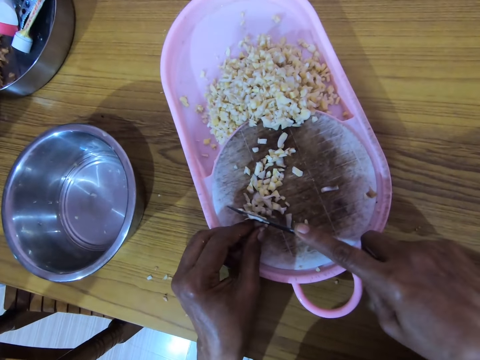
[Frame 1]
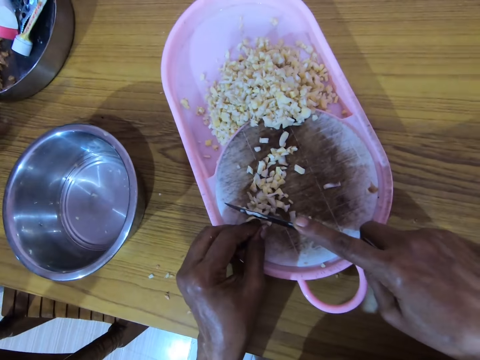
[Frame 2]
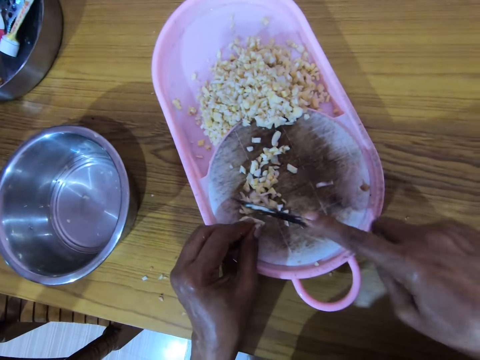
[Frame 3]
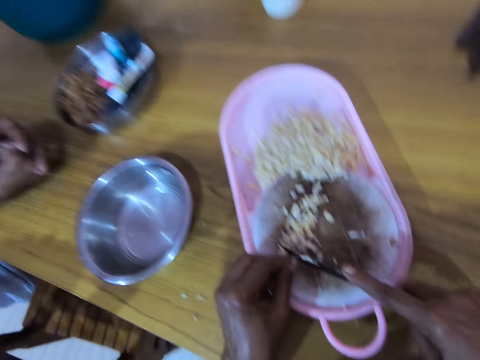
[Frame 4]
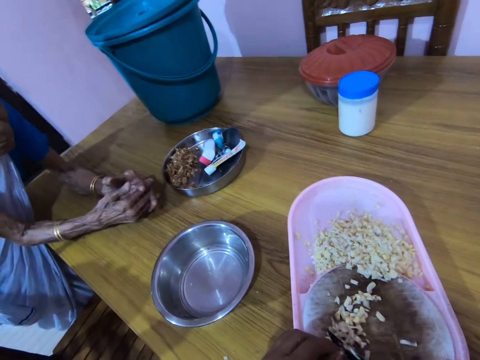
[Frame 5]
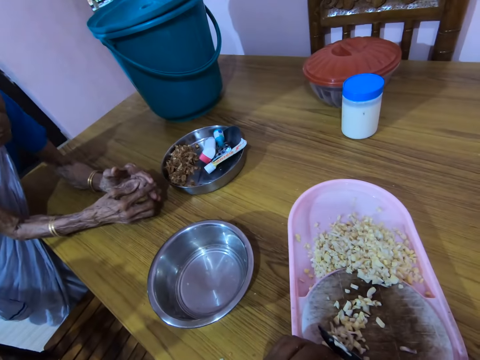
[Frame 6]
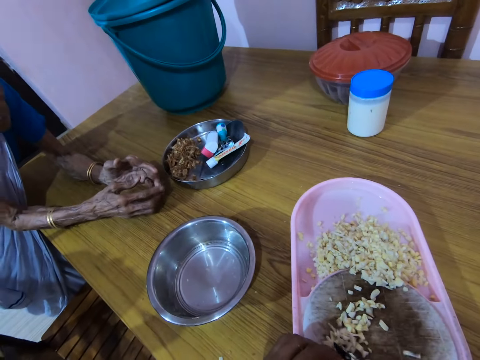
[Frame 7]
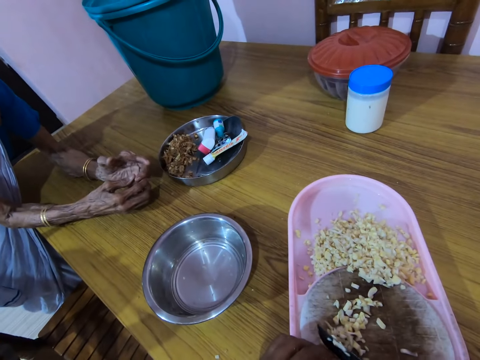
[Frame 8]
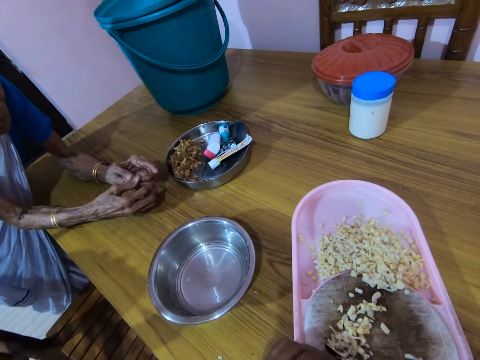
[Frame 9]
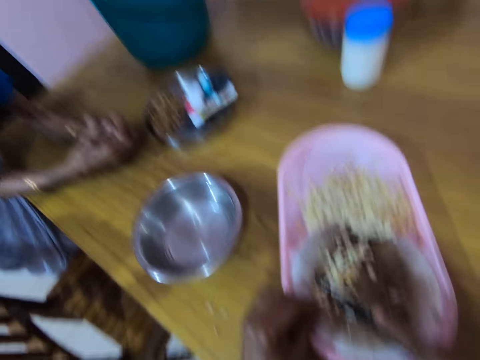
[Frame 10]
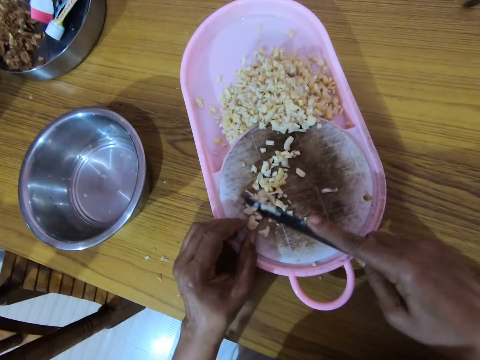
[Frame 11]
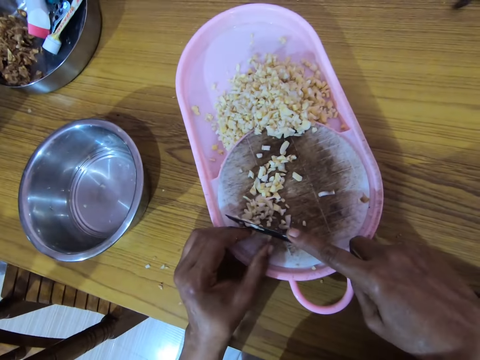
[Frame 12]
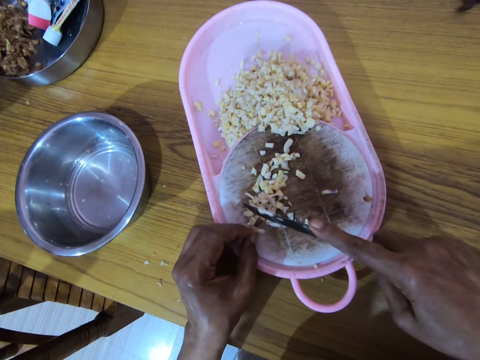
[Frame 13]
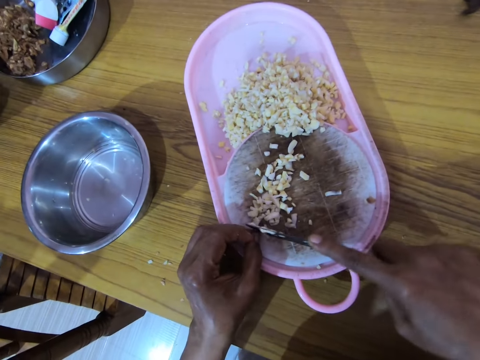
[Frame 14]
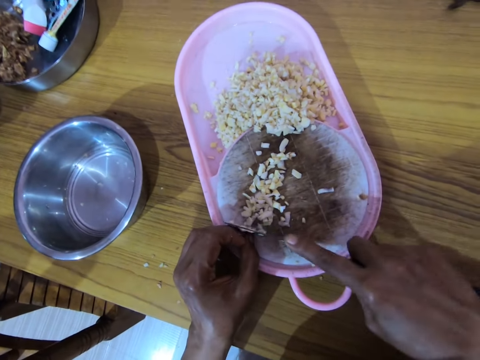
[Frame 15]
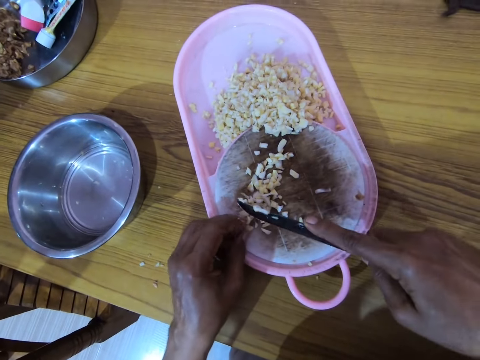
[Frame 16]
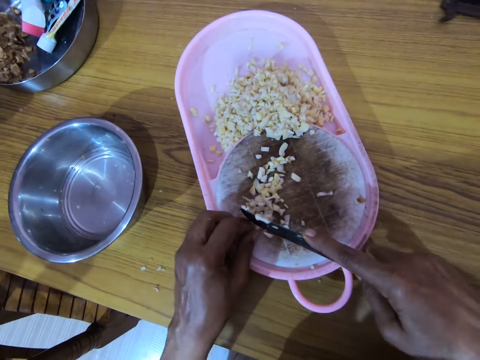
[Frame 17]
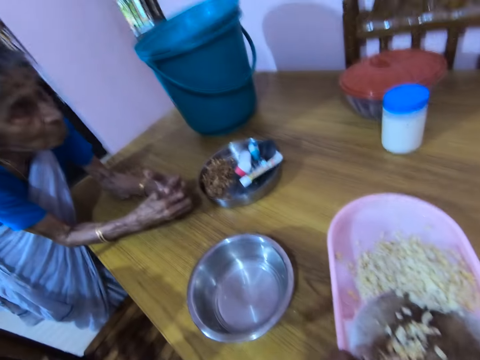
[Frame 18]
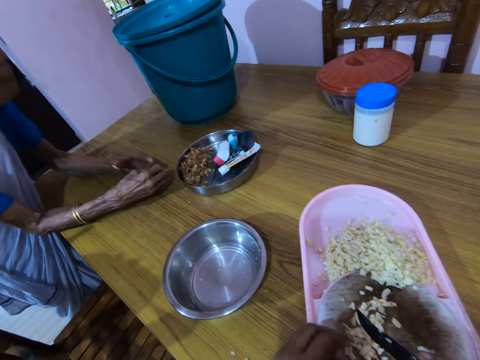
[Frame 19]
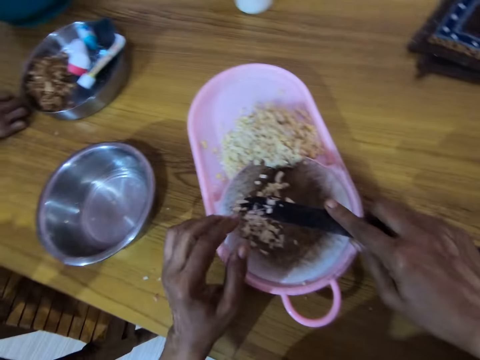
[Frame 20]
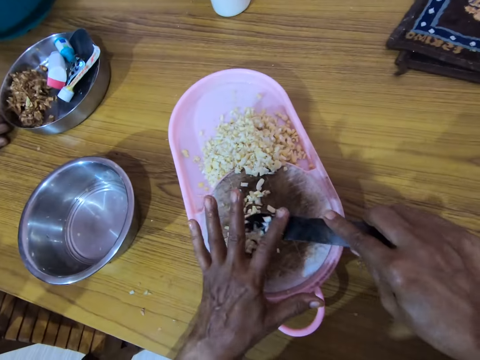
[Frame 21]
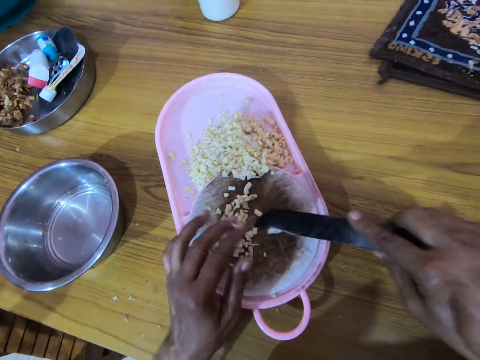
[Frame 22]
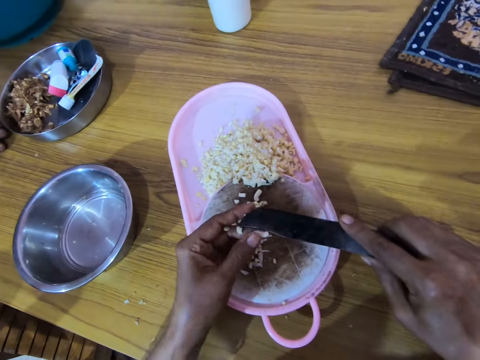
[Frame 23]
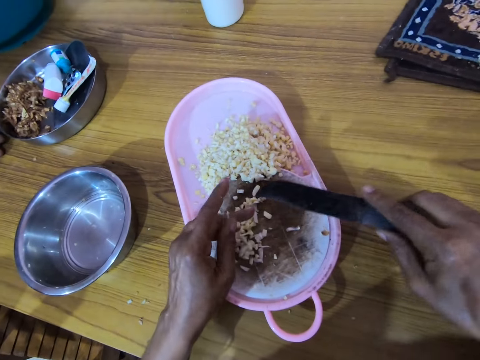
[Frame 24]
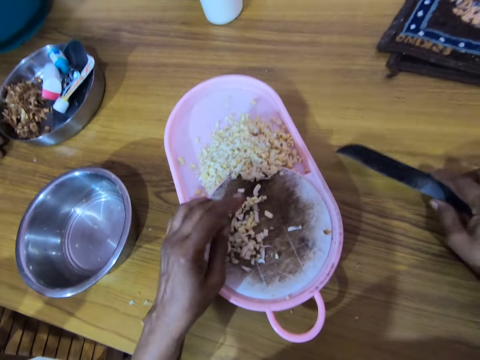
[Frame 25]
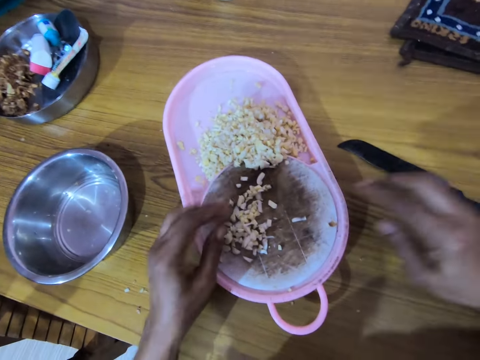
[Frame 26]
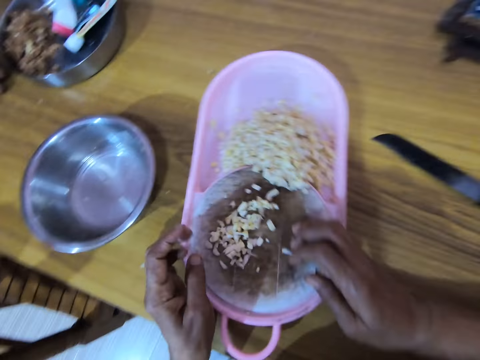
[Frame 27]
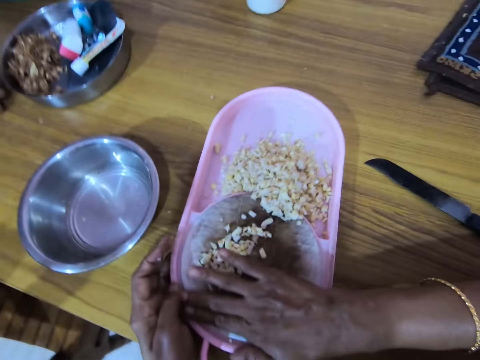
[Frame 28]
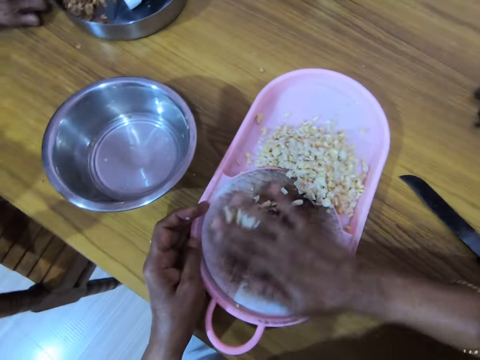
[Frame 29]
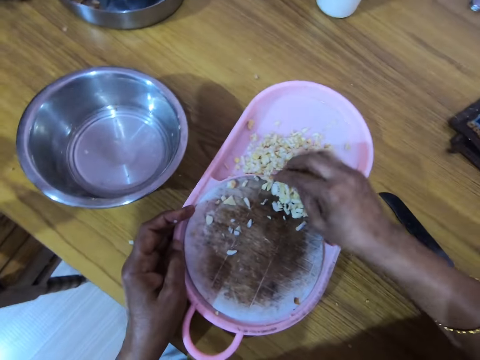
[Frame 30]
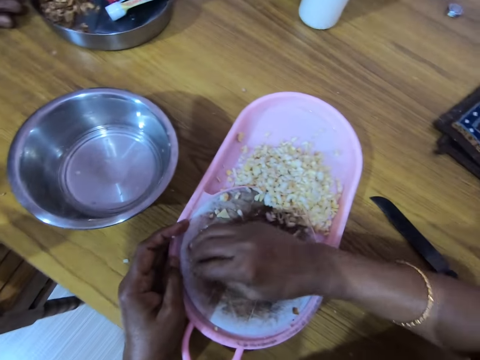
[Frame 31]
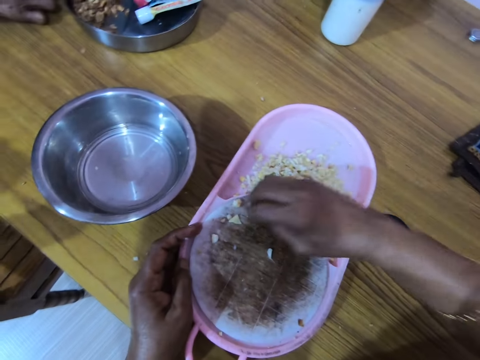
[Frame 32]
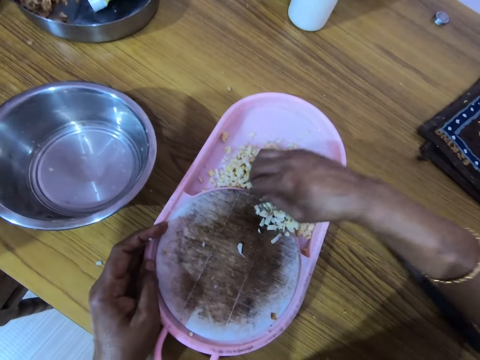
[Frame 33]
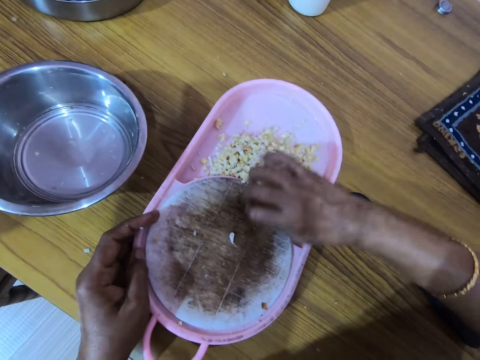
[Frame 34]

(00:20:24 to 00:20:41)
The camera wearer chops the garlic. A woman puts hands together. The camera wearer moves a hand up. They wipe garlic pieces from the knife. They move the knife up. They move the garlic down. They move the knife up. They move the knife down. They place the knife on the table. They wipe fingers together. They move a hand up. They move the dish. They move a hand on the dish. They push the garlic. They put the garlic in the dish.

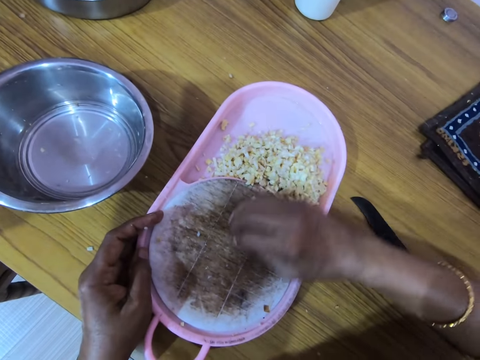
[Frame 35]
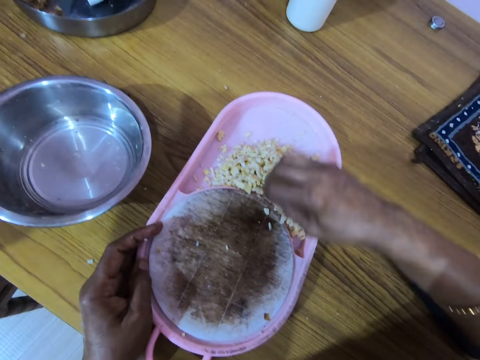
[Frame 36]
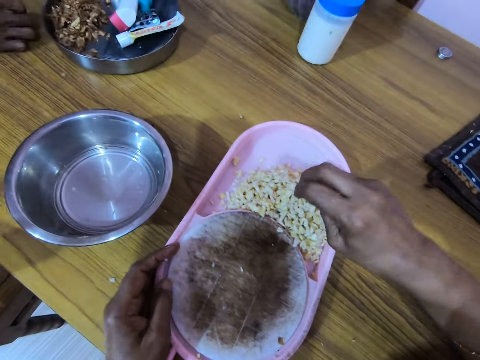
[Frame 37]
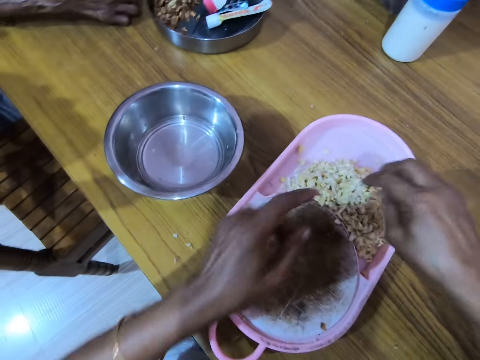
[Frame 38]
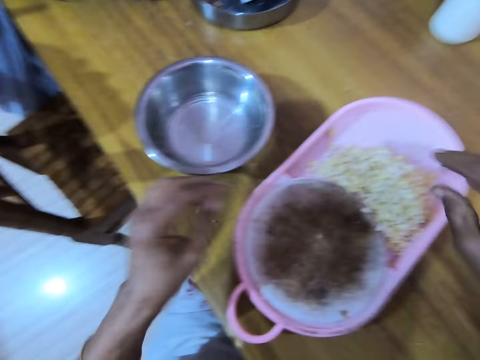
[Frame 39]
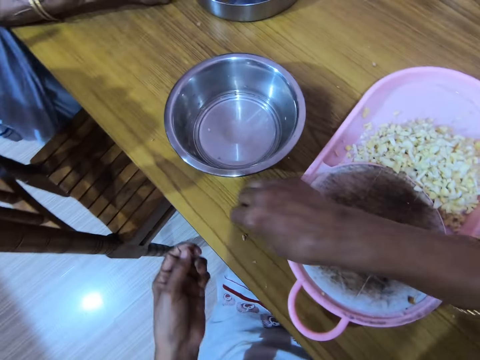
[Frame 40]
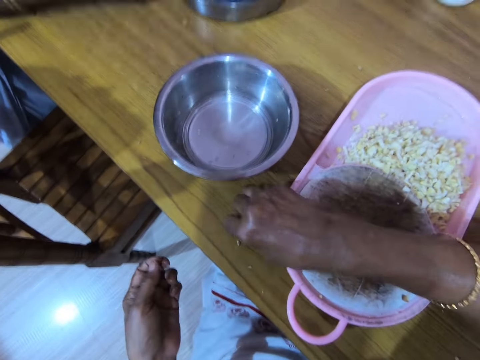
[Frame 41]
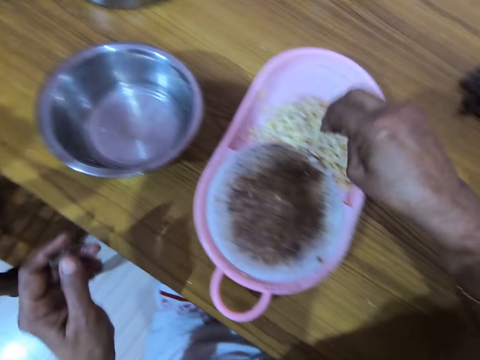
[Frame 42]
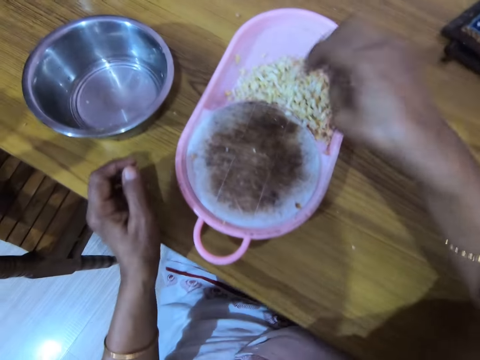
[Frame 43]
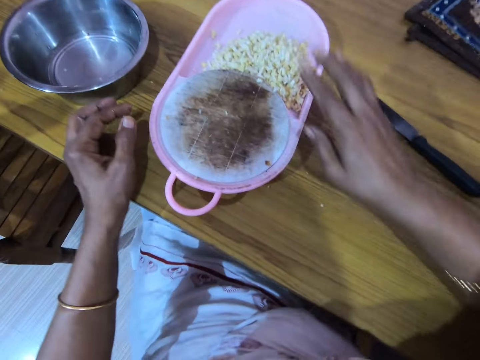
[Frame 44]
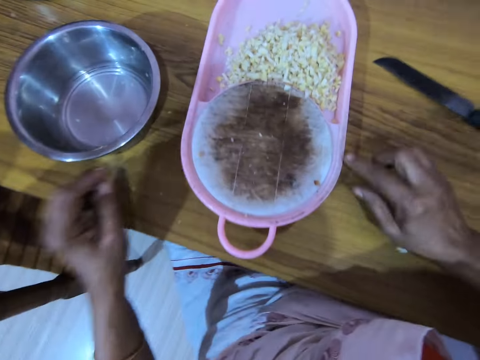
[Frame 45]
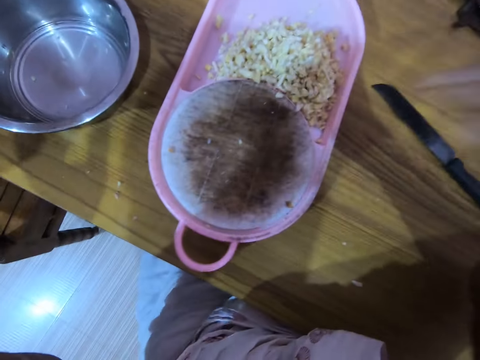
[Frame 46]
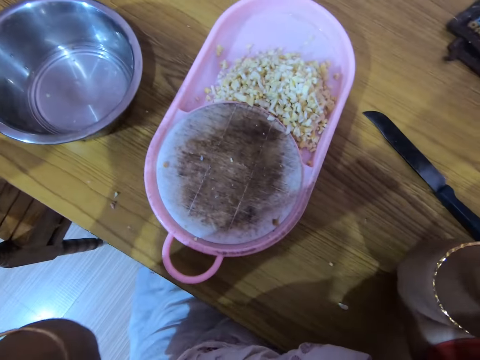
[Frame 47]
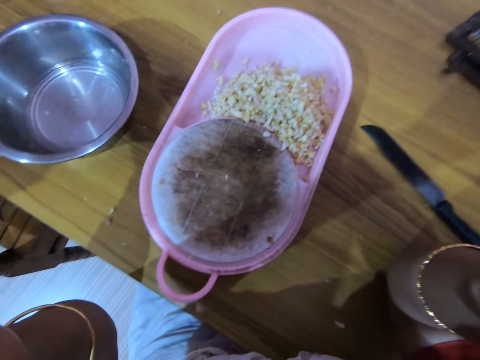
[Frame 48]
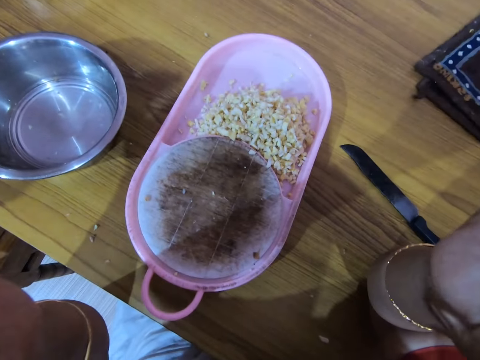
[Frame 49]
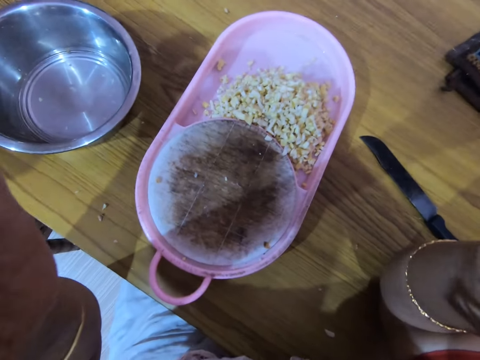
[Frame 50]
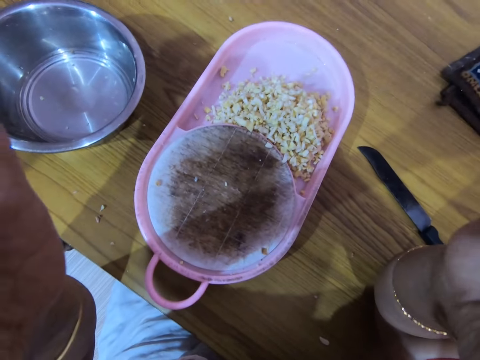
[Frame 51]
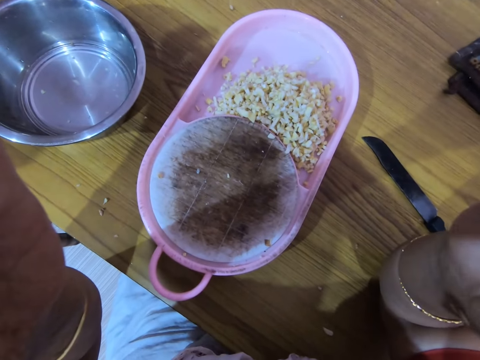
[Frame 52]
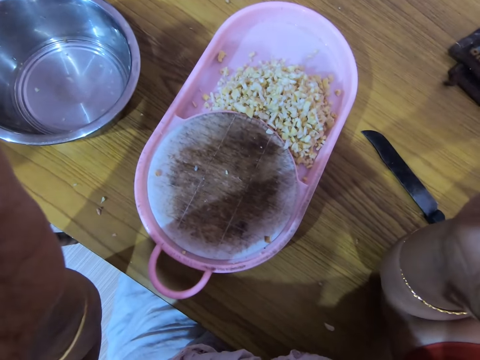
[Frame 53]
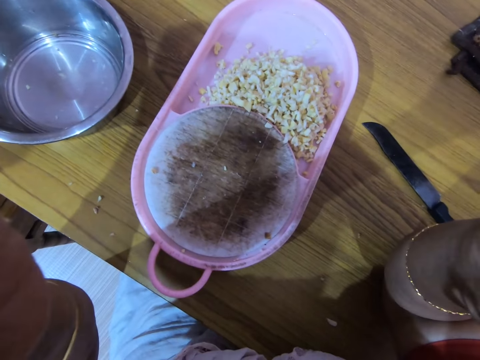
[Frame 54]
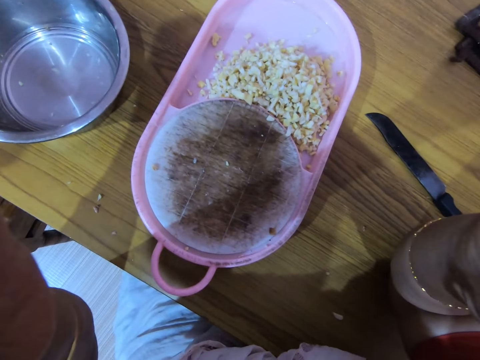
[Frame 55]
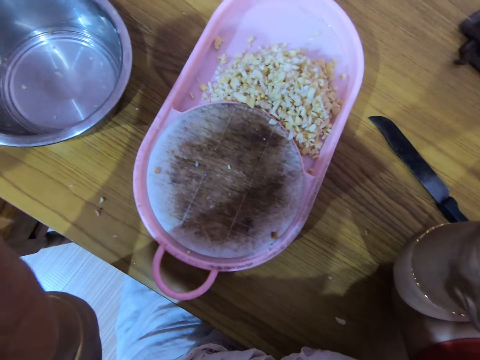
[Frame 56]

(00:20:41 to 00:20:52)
The camera wearer shakes a hand. They move hands up. They move a hand down. They move a hand on the table. They pick up a piece of garlic. They put the garlic in the dish. They shake a hand. They place a hand on the table. They move a hand on the dish. They shake a hand. They place a hand on the table. They lift hands up. They shake a hand. They move a hand up. They adjust the camera.
